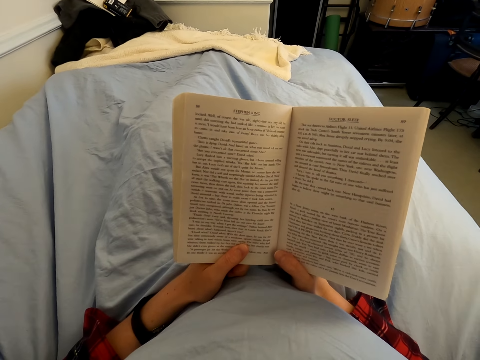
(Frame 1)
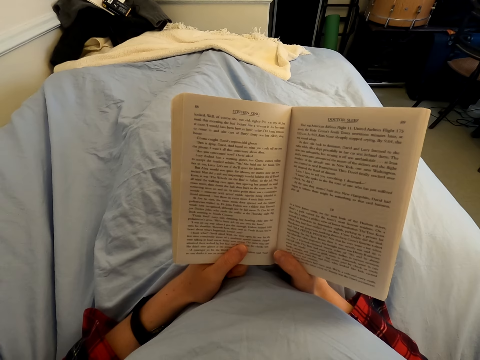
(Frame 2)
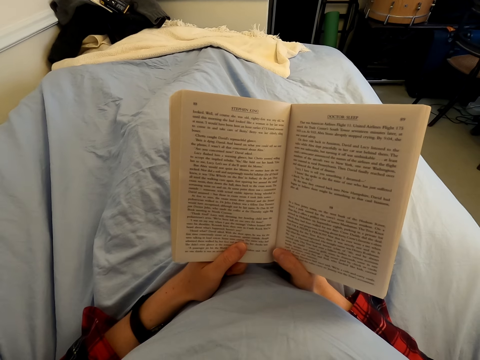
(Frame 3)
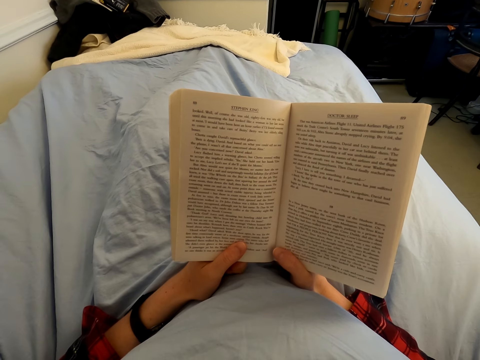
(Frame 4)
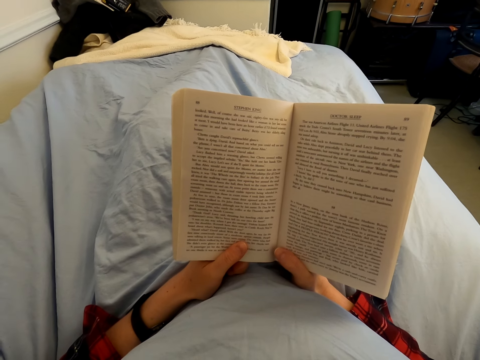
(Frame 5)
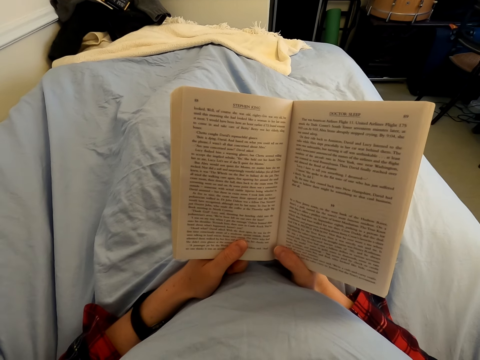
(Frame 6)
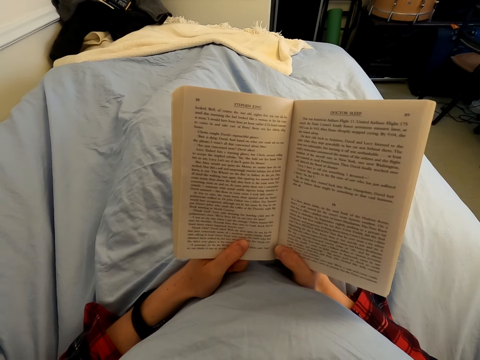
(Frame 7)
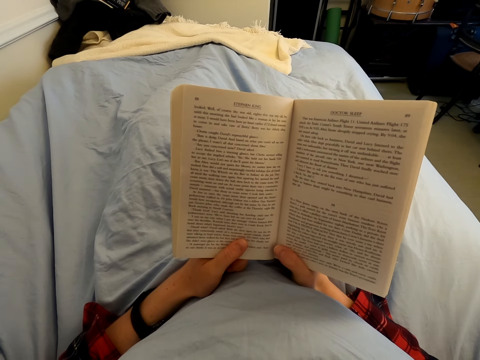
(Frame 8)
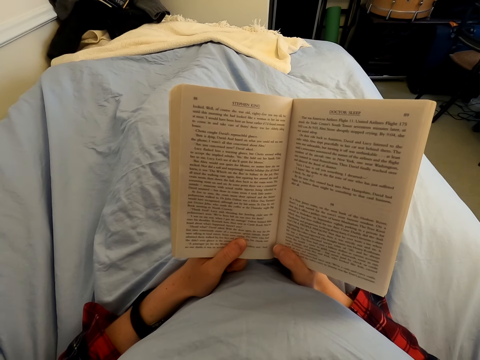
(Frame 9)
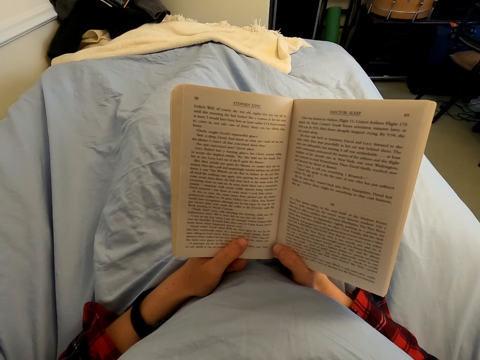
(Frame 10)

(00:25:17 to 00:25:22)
The camera wearer reads a book.

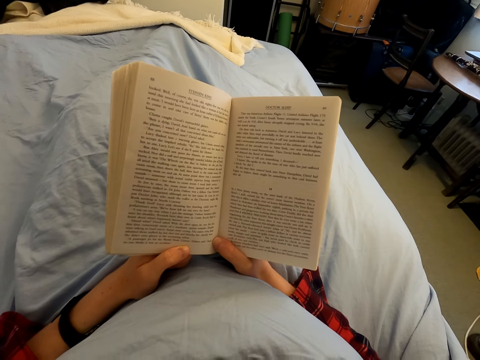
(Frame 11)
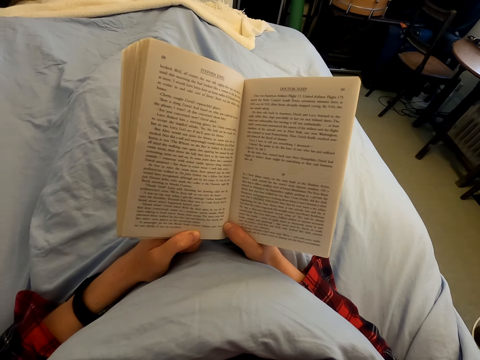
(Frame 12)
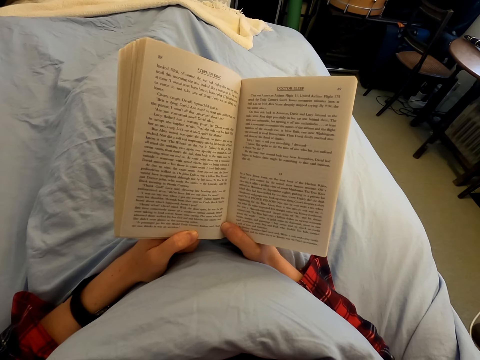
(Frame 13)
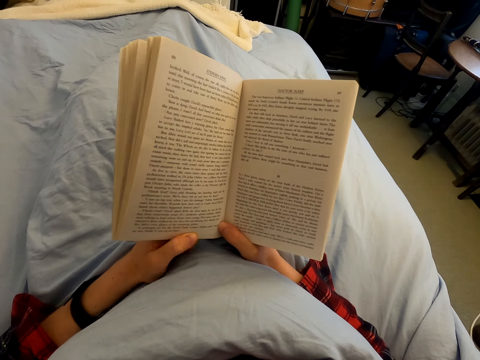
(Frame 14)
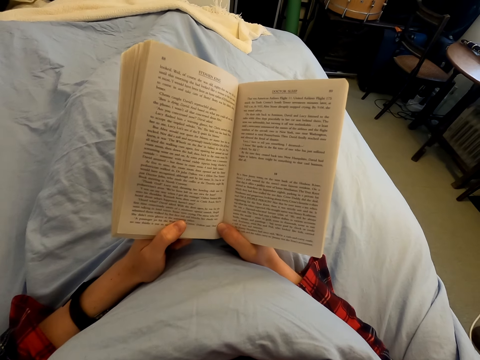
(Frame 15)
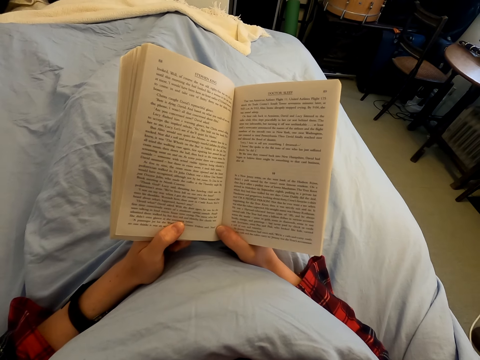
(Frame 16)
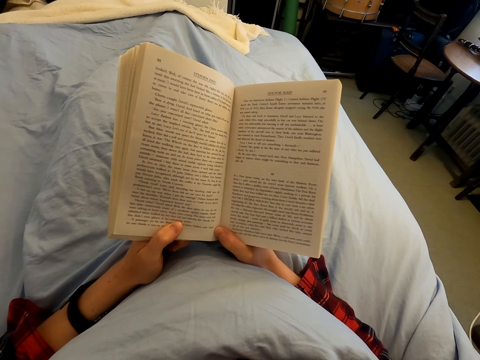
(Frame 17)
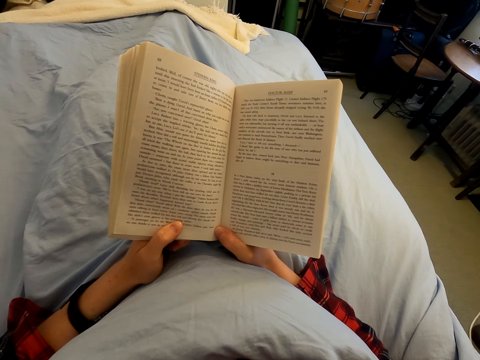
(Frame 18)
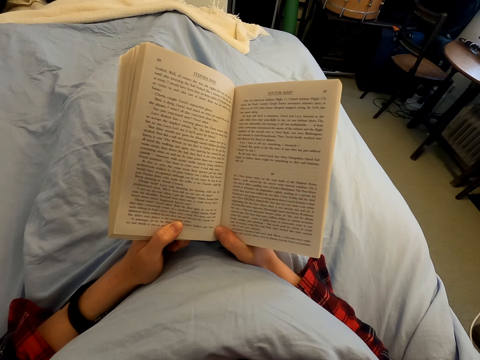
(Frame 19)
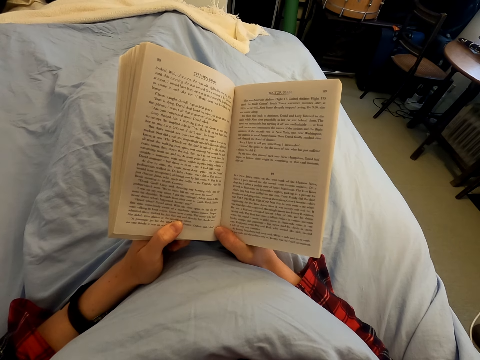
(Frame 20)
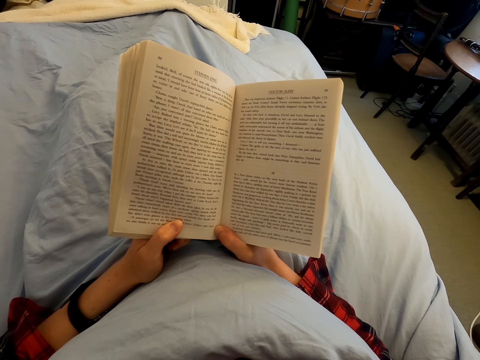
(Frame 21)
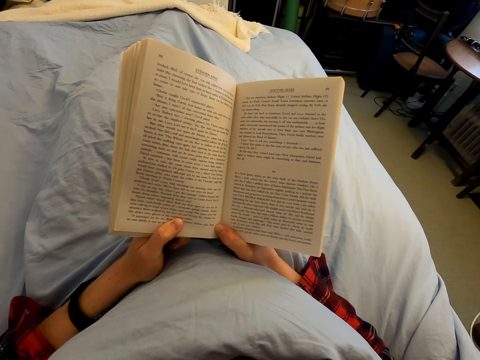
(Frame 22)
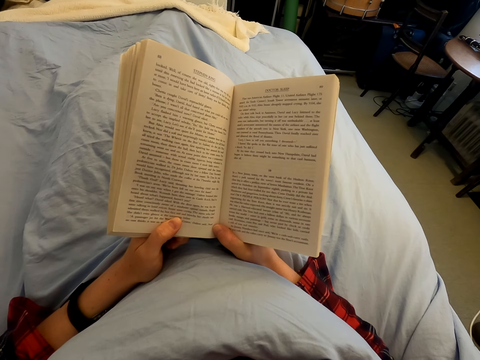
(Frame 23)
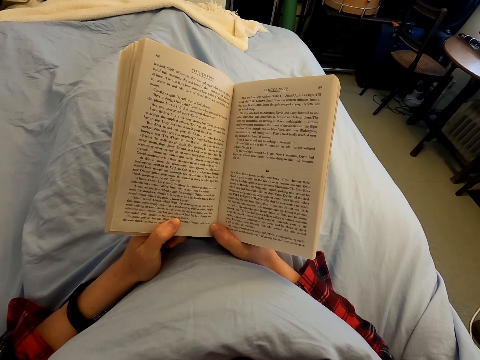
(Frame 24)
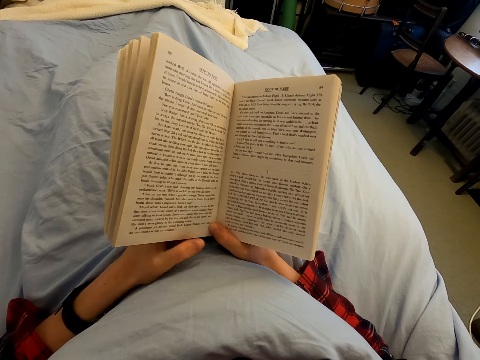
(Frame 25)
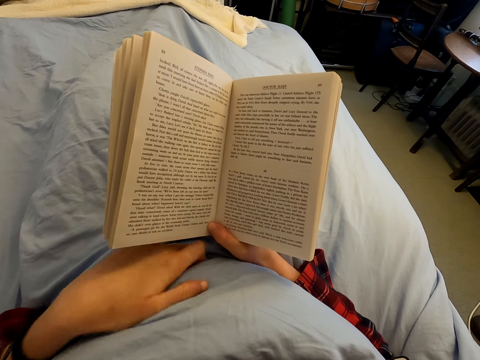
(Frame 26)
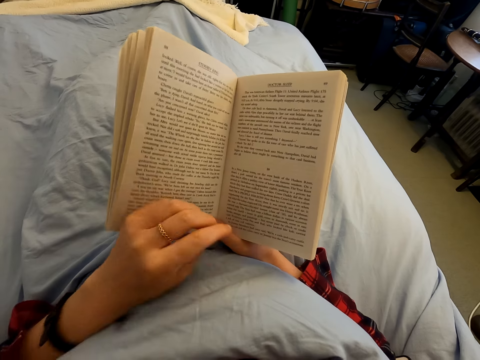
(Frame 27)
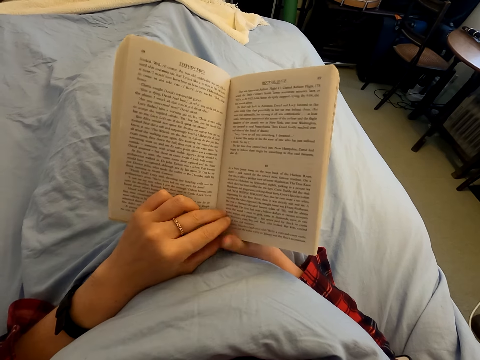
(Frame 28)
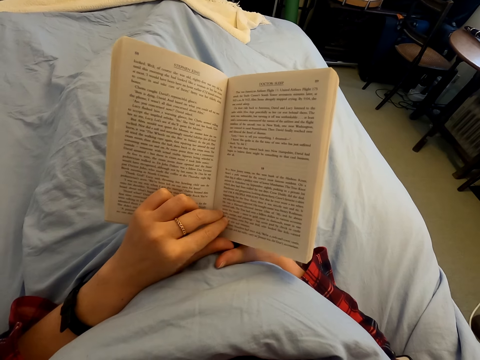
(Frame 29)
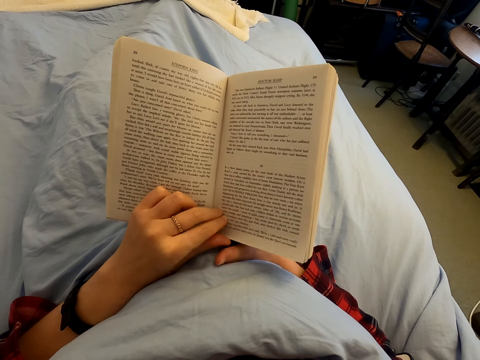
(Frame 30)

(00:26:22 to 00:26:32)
The camera wearer moves a hand. They move the left hand.

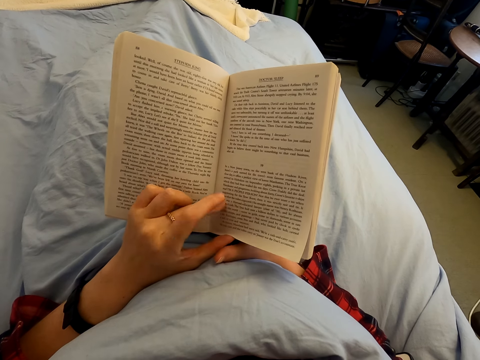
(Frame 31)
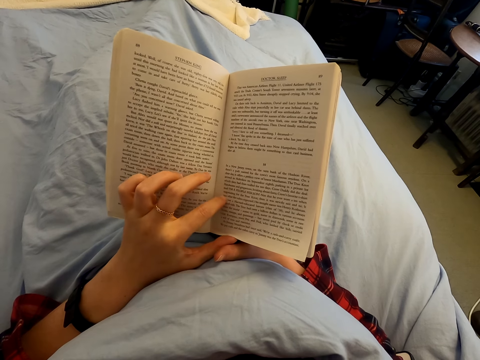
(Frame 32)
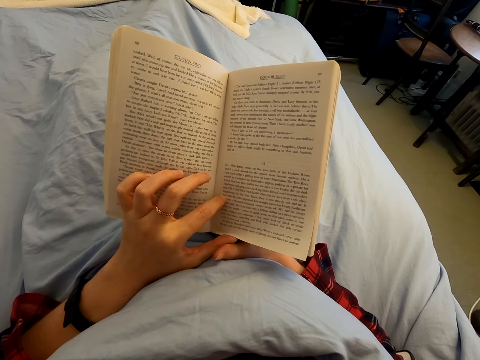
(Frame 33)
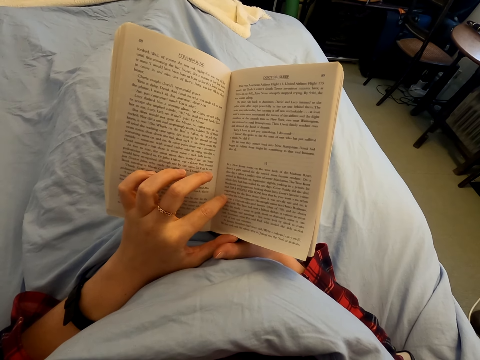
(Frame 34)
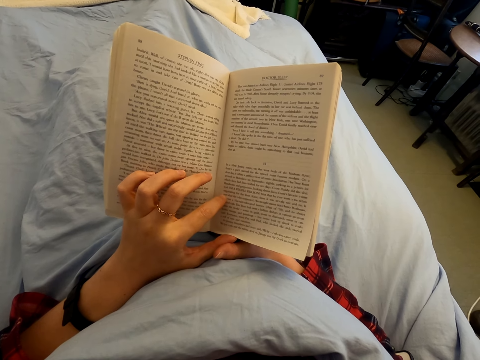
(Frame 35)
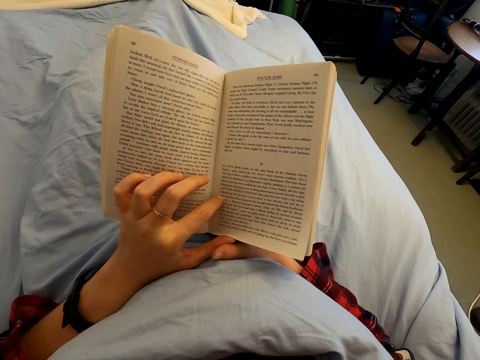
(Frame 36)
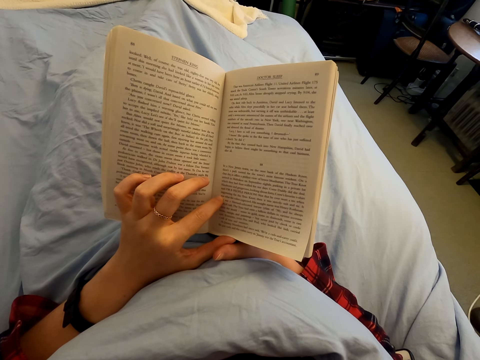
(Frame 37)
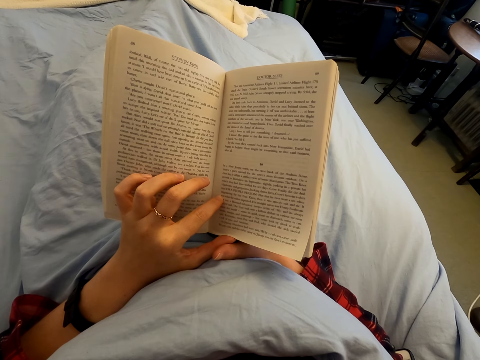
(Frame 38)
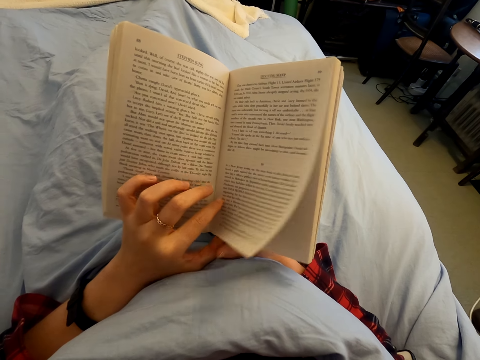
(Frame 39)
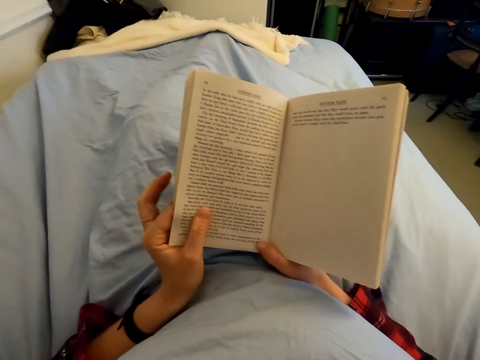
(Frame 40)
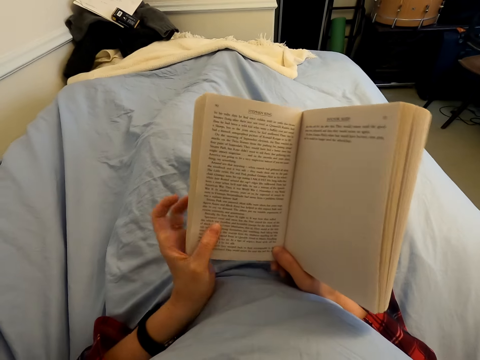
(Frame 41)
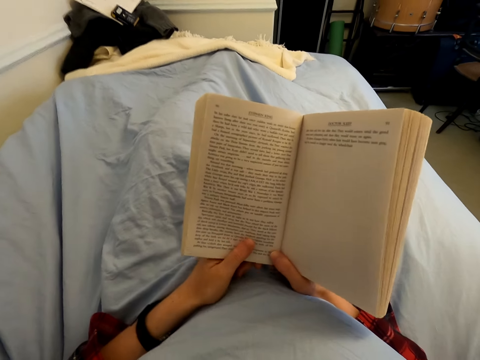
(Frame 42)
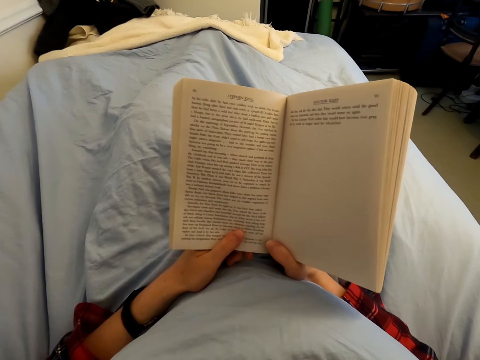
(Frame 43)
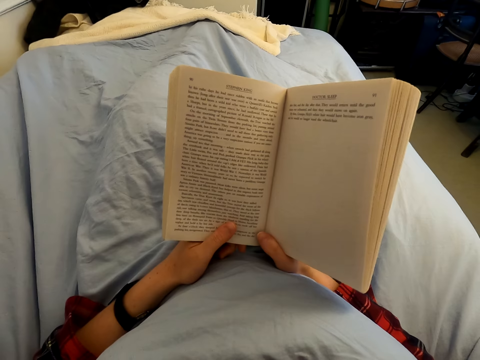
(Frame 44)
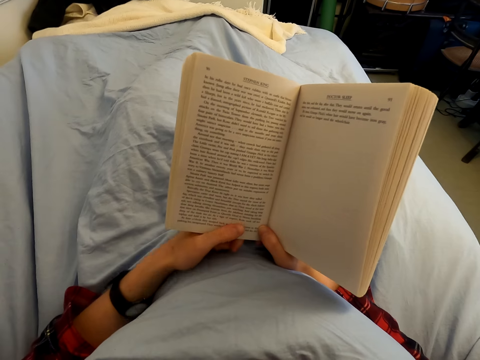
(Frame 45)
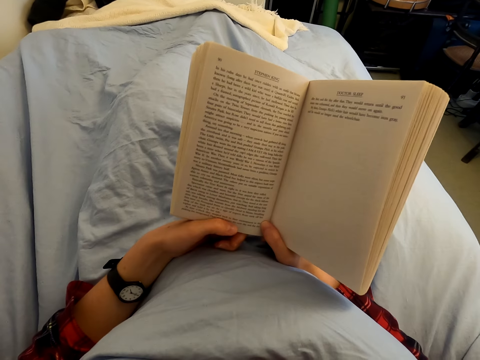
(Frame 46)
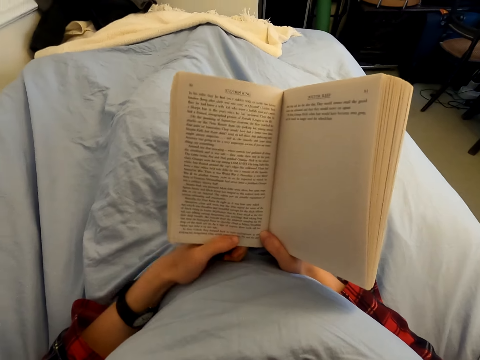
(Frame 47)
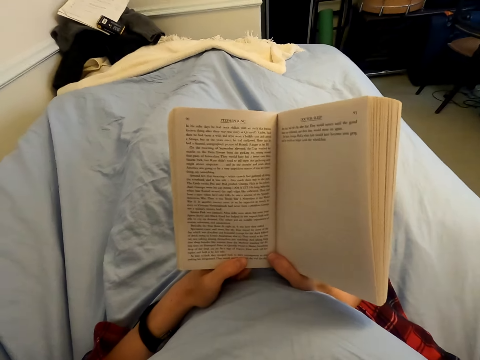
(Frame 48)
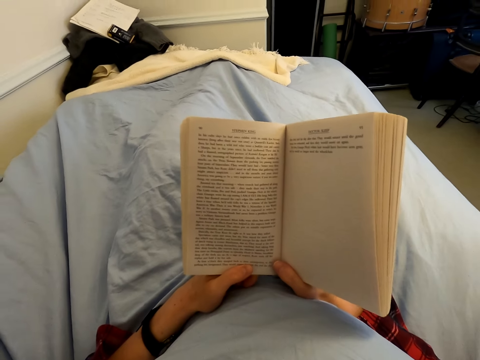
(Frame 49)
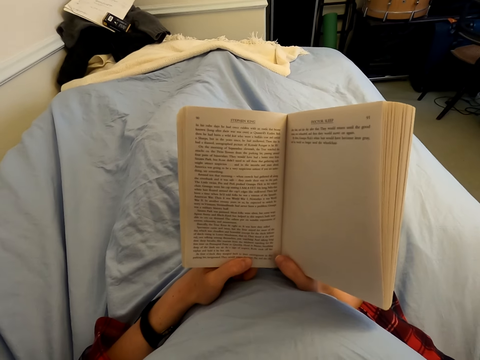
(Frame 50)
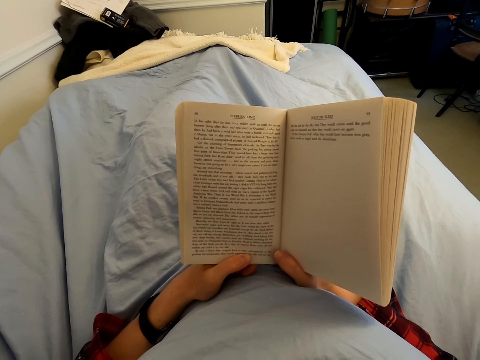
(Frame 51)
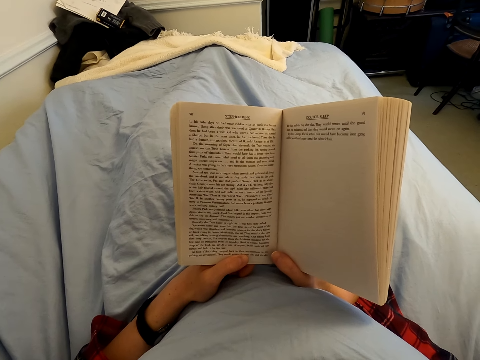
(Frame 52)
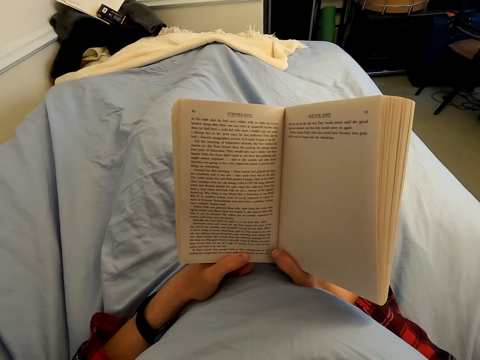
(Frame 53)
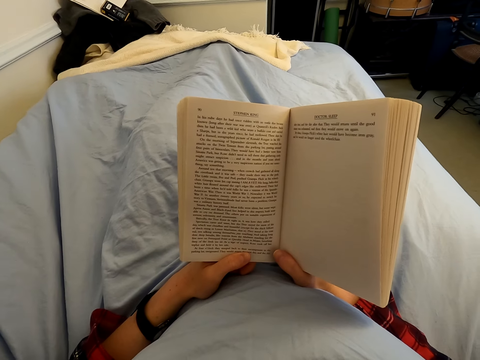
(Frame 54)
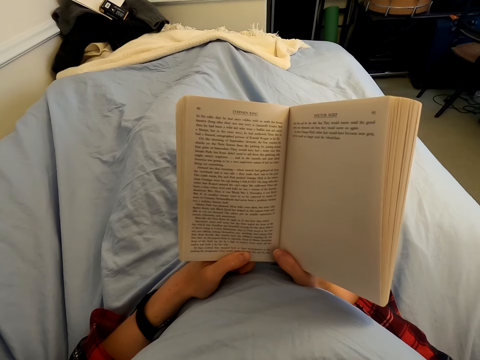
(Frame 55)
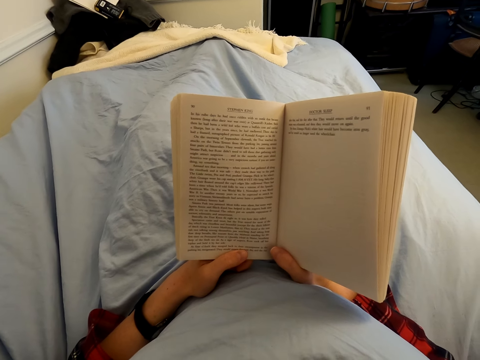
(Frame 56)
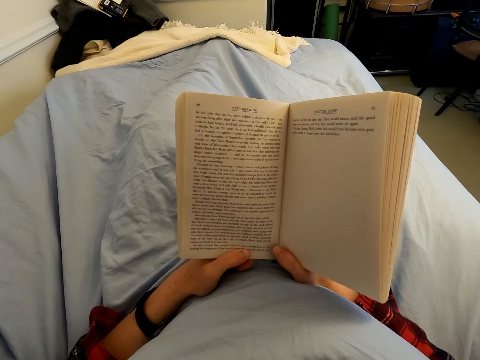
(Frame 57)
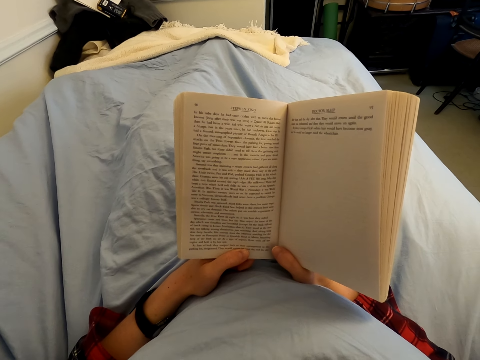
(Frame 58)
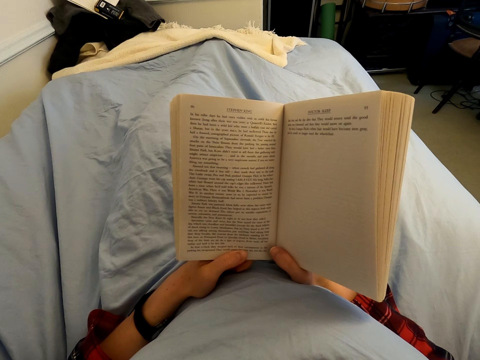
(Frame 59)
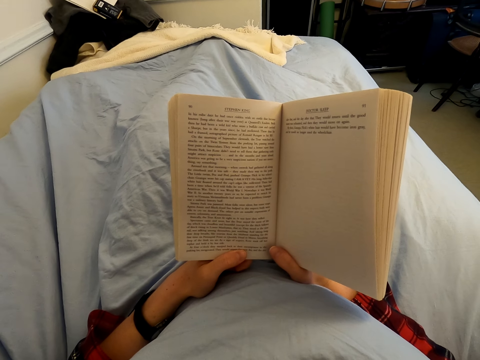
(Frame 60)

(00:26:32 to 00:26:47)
The camera wearer moves fingers. They open the book leaf. They read the book. They move a hand. They read the book.
